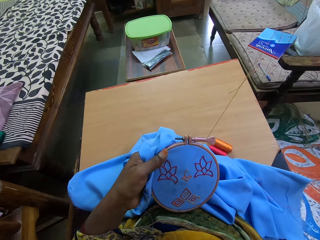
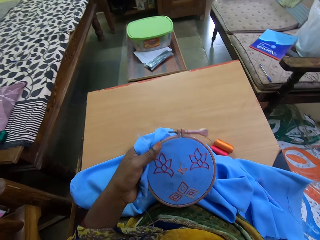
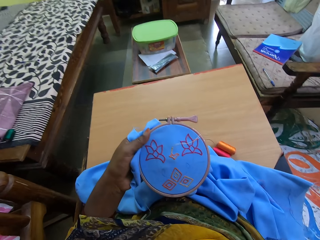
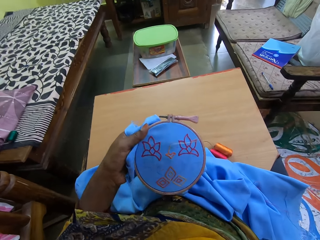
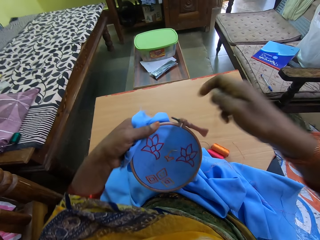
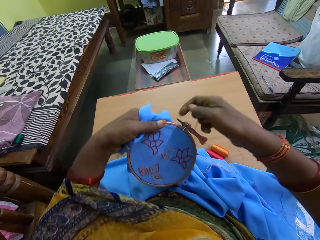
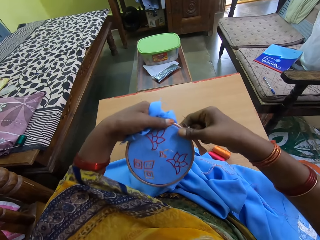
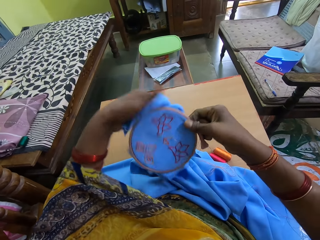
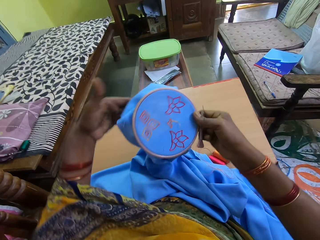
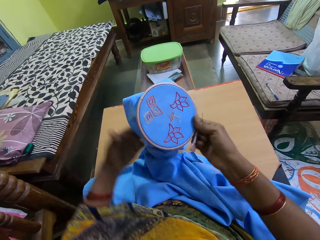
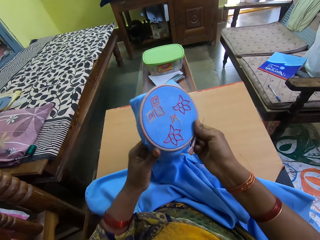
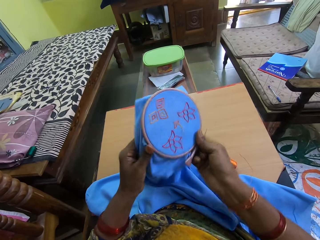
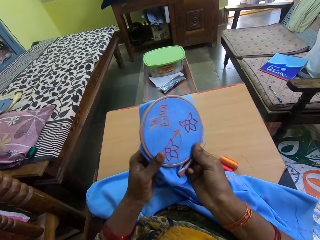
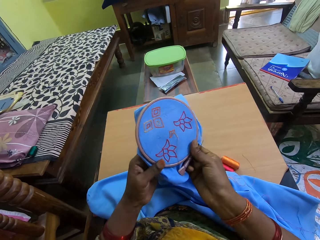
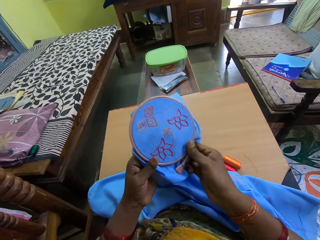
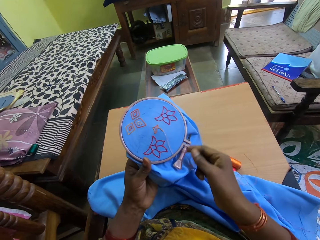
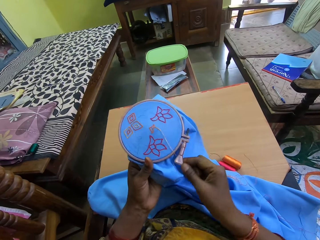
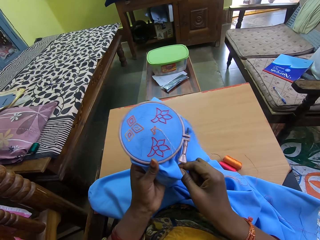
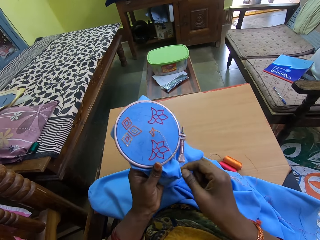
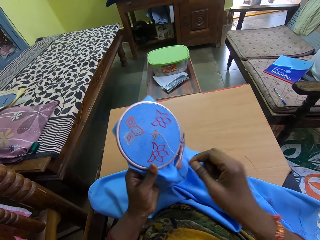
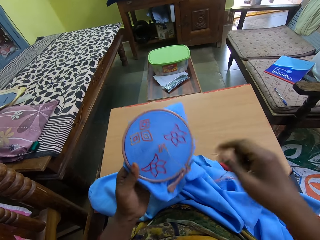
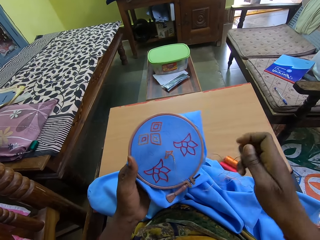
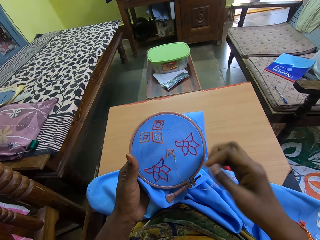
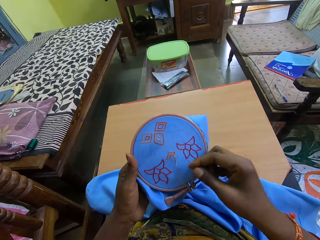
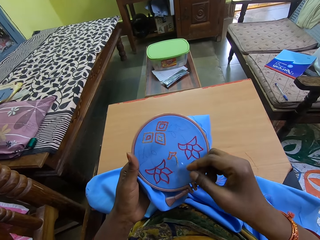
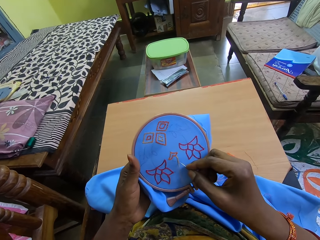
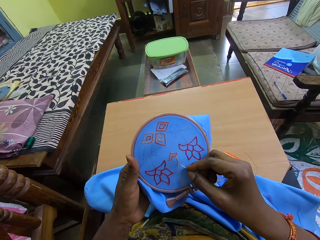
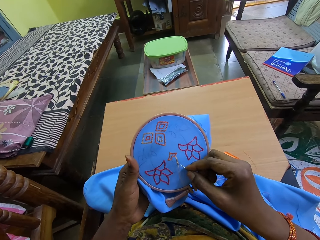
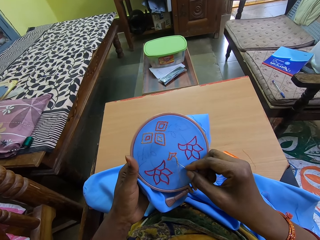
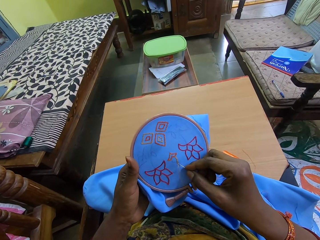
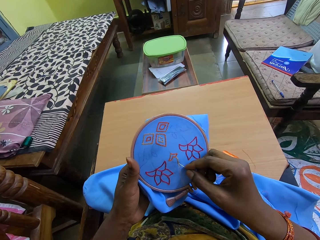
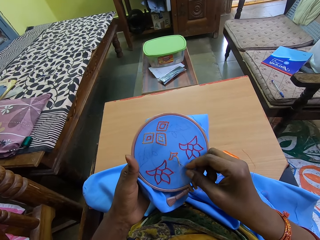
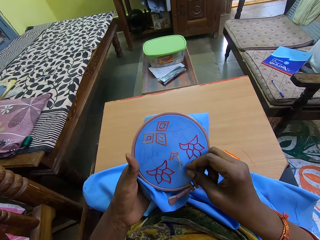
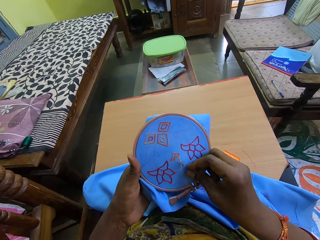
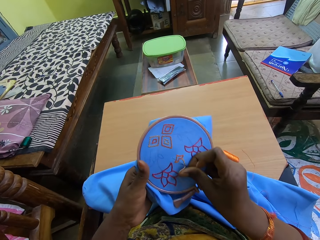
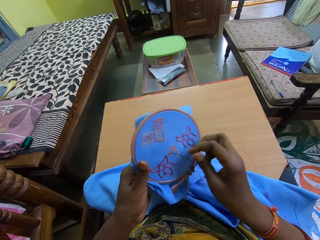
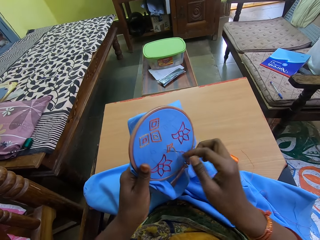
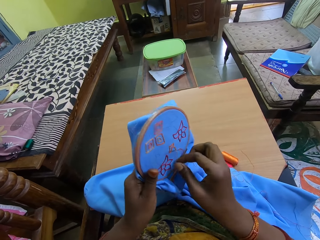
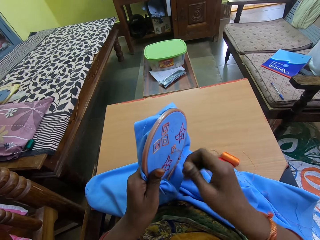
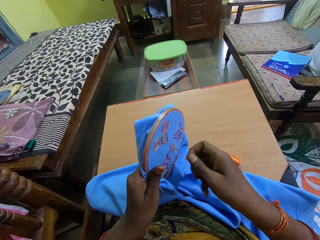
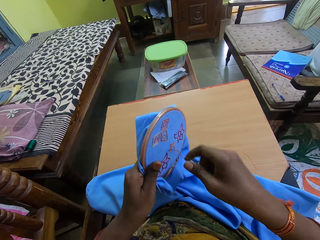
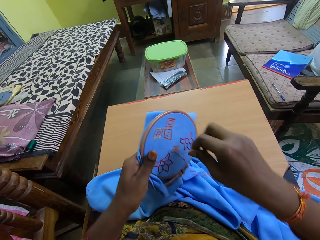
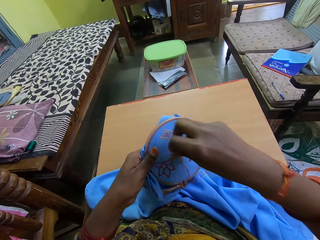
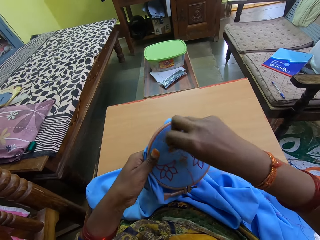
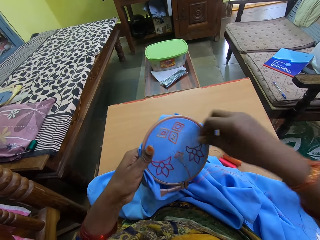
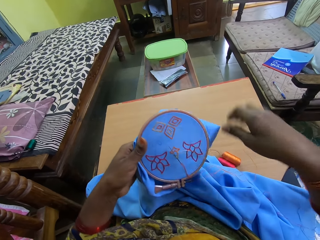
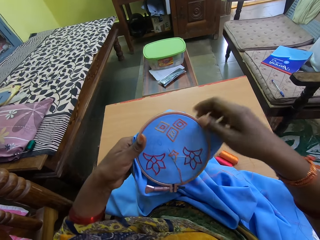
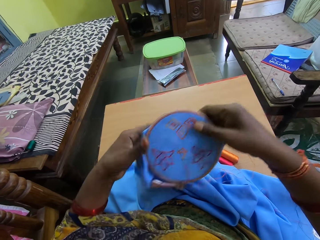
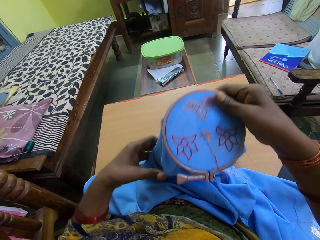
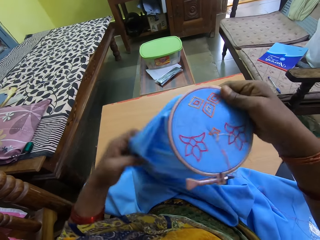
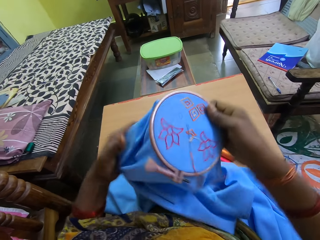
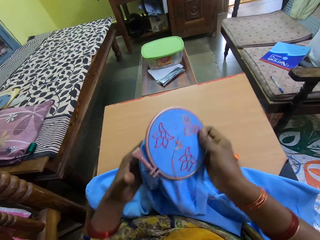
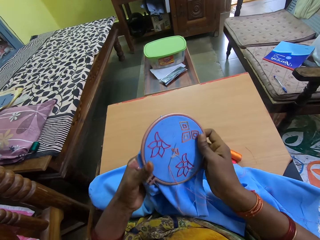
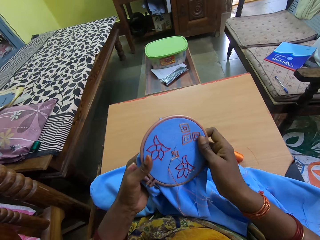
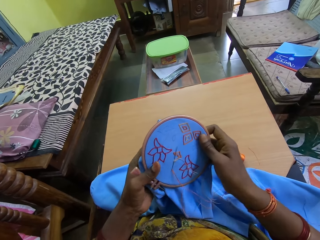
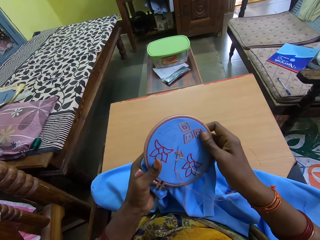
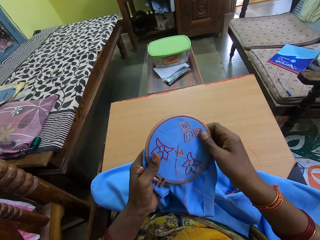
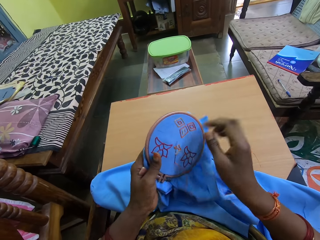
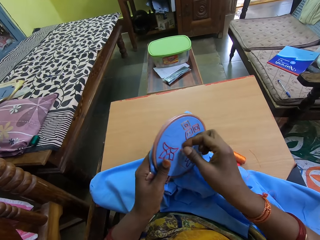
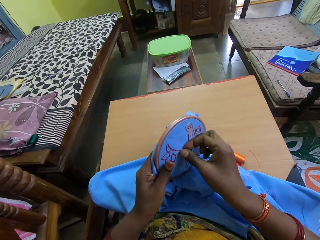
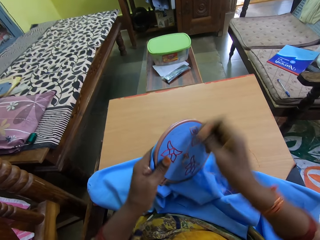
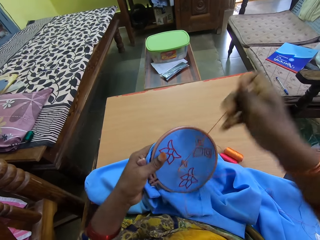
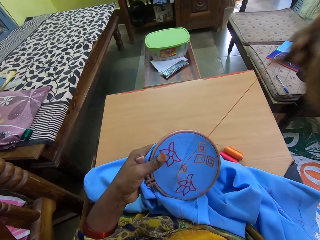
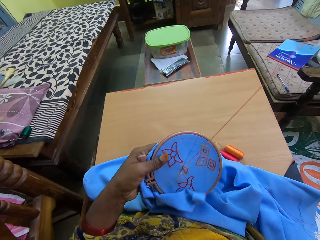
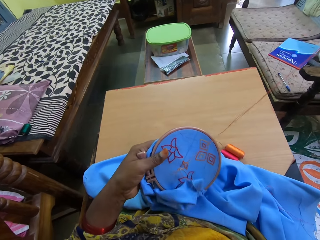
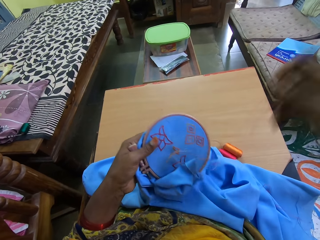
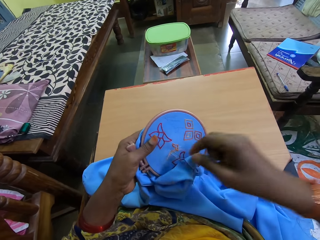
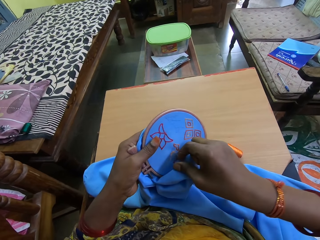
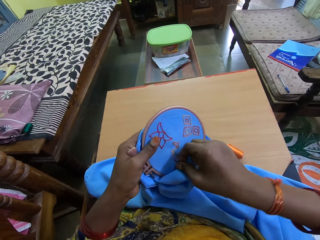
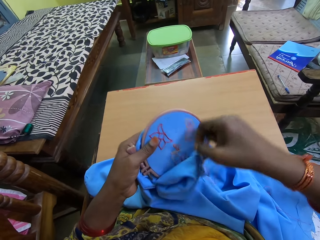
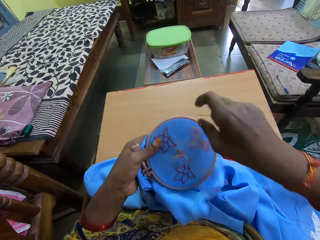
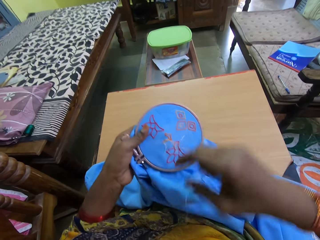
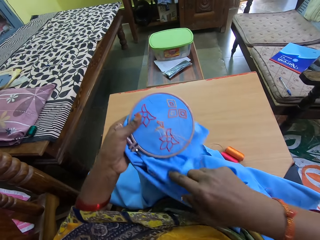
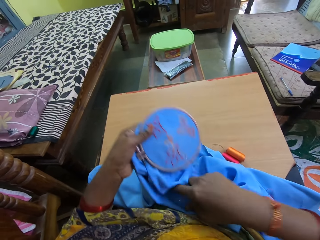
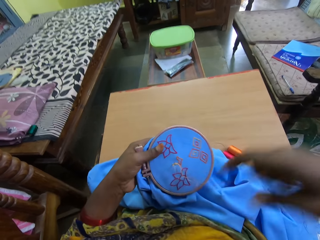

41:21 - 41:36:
The camera wearer turns the embroidery or fabric with both hands. She sews the embroidery in her left hand with a needle and thread in her right hand. She adjusts the cloth of the embroidery with her left hand. She rotates the fabric. She pulls the needle from the embroidery with her right hand. She sews the fabric with the needle. She adjusts the thread on the embroidery with her right hand.

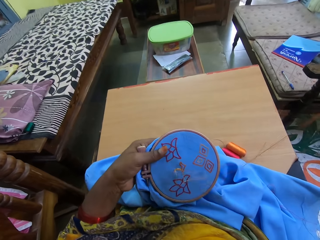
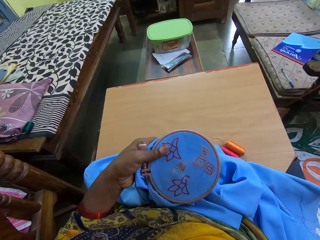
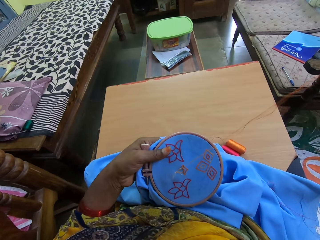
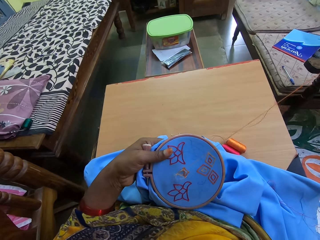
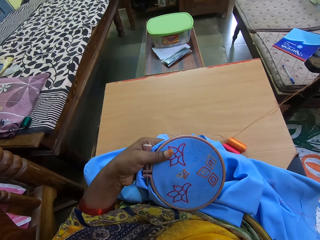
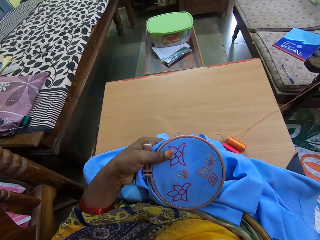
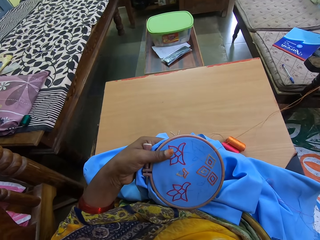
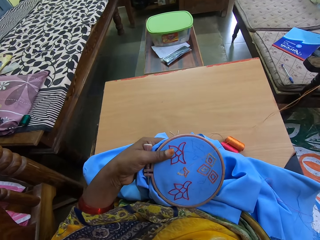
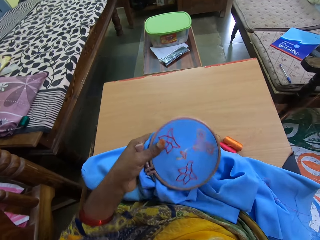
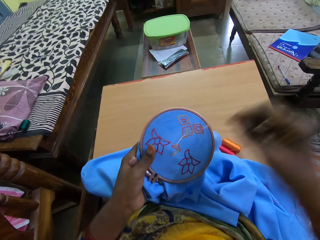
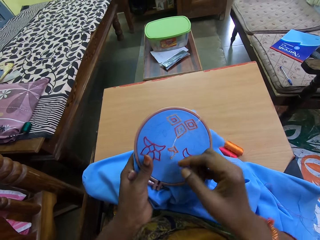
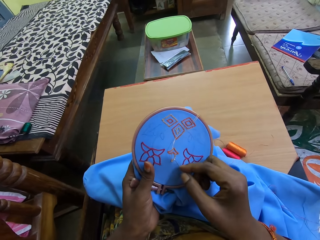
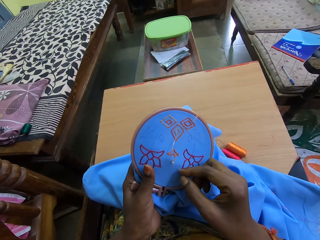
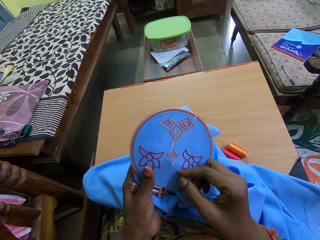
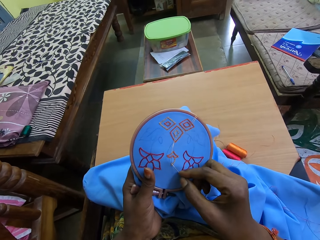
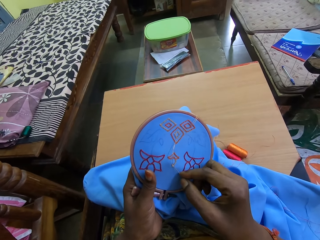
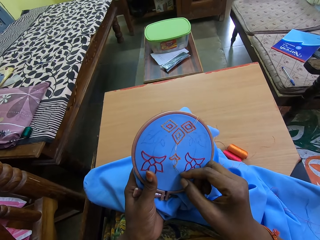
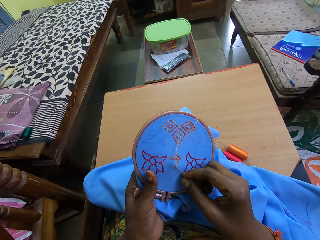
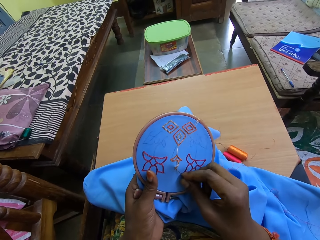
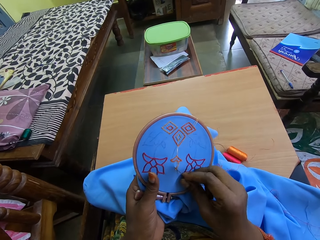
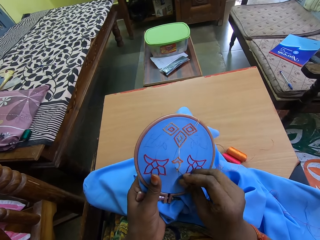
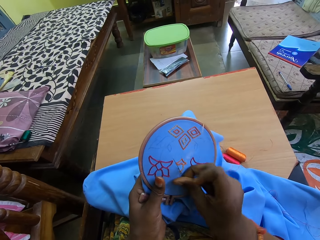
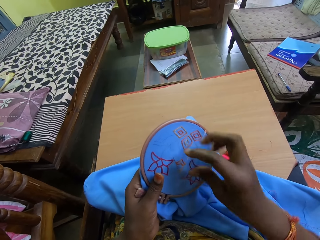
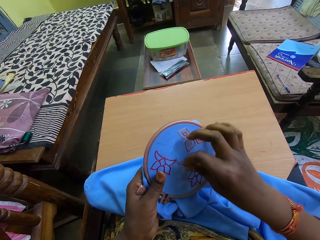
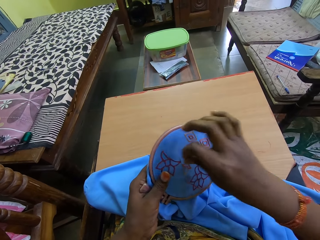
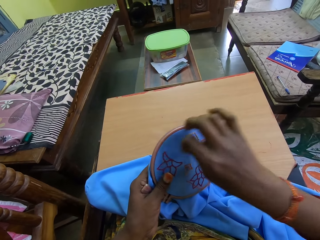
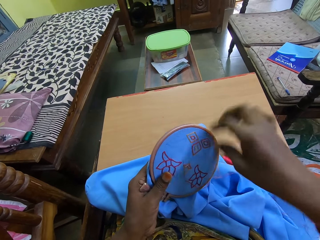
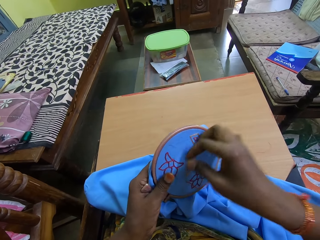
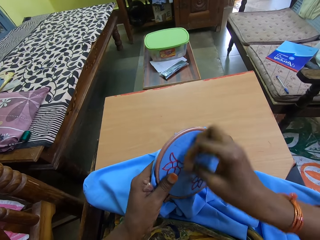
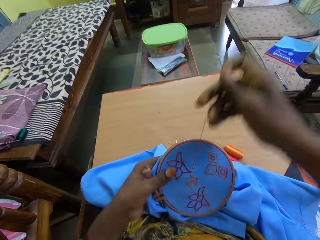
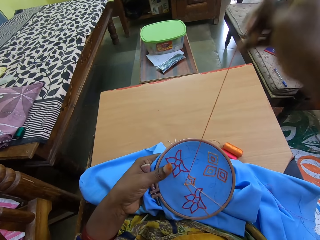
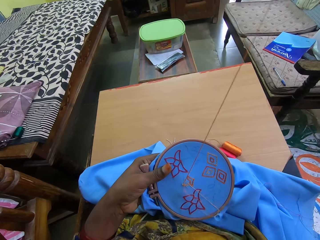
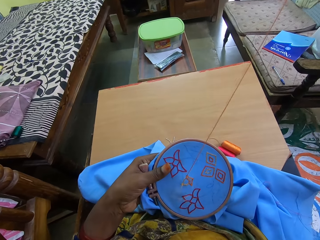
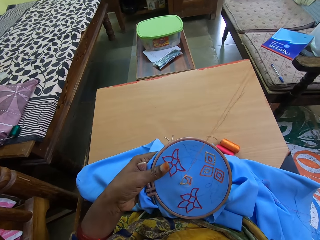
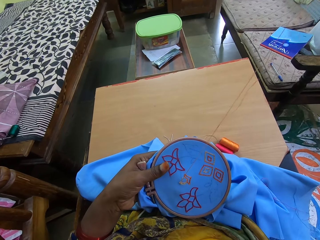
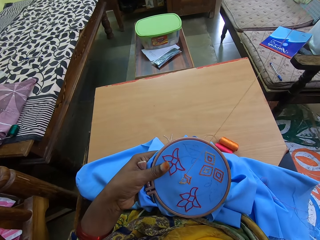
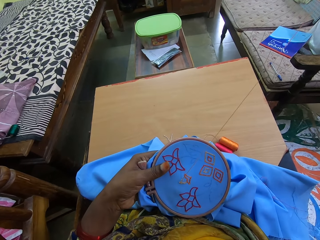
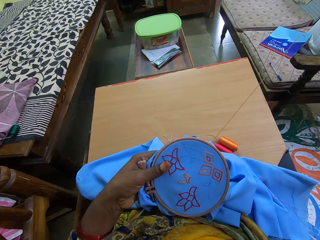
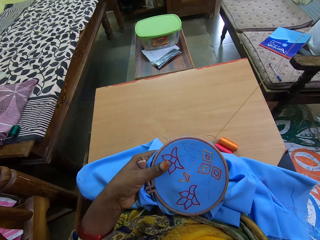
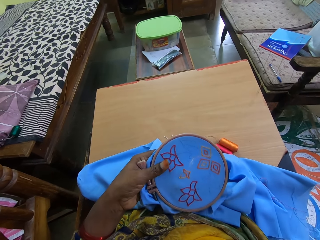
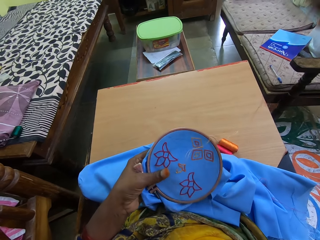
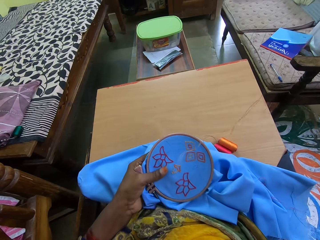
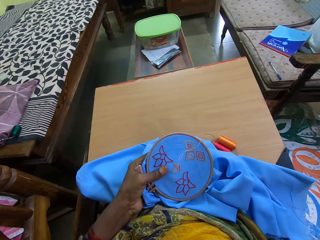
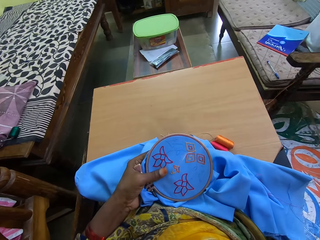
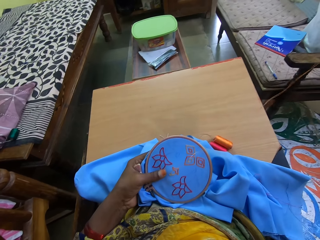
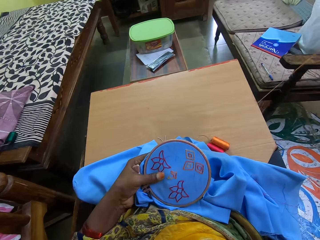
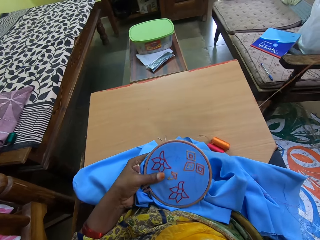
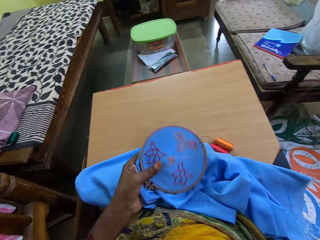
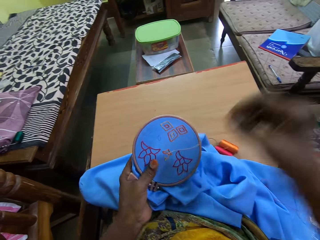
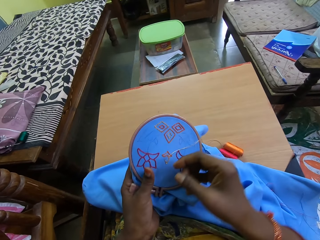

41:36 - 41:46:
The camera wearer pulls the needle from the embroidery with her right hand. She sews the embroidery in her left hand with a needle and thread in her right hand.
